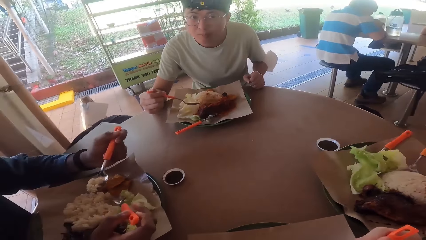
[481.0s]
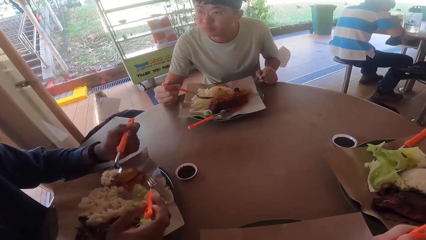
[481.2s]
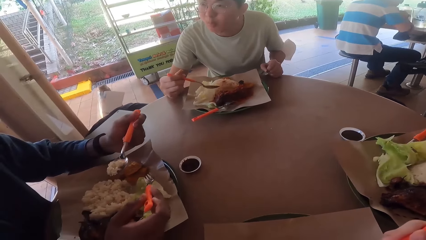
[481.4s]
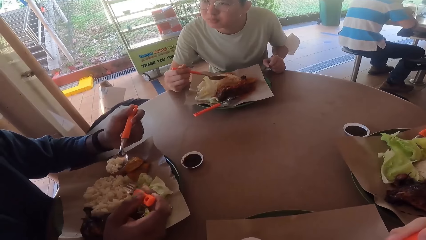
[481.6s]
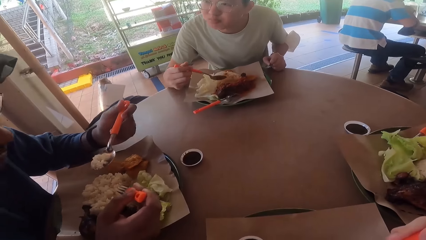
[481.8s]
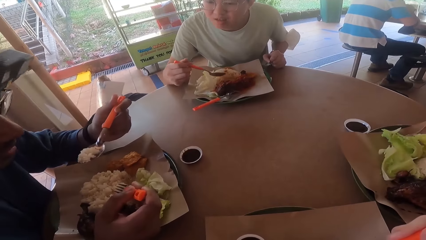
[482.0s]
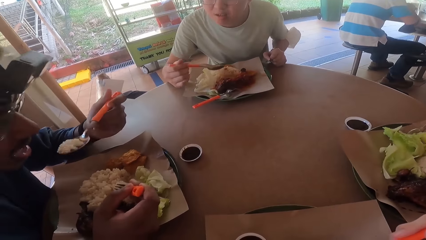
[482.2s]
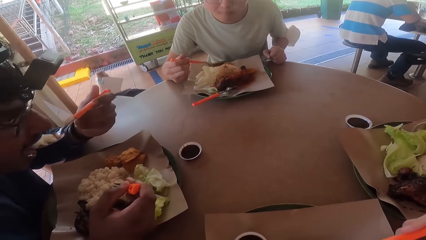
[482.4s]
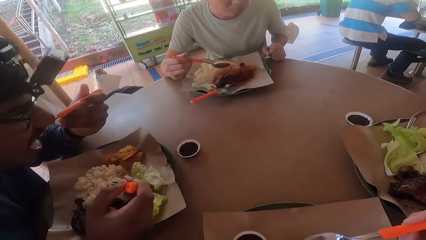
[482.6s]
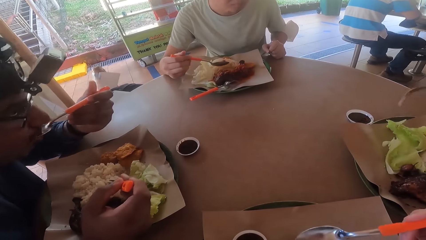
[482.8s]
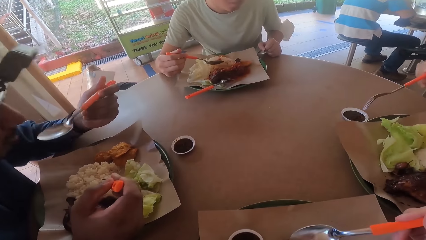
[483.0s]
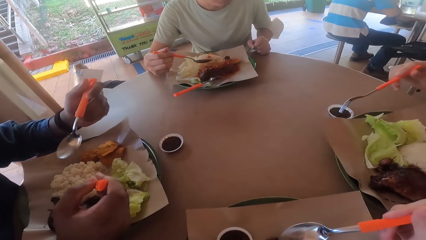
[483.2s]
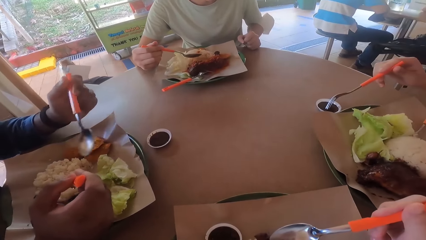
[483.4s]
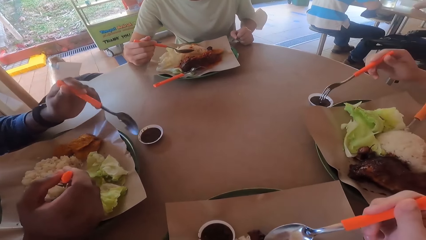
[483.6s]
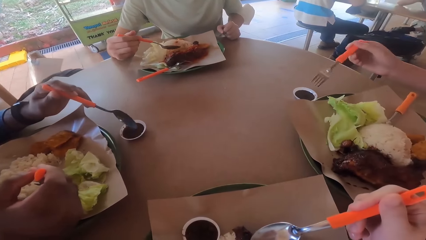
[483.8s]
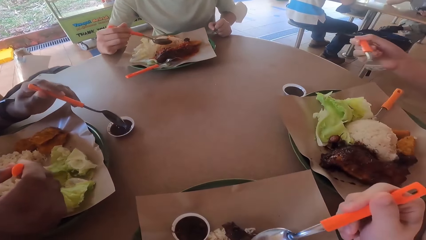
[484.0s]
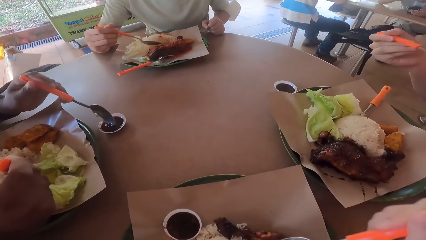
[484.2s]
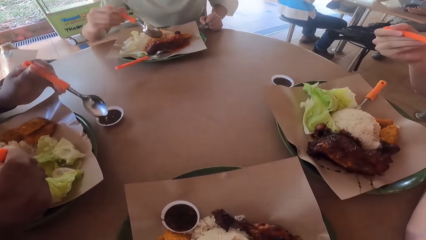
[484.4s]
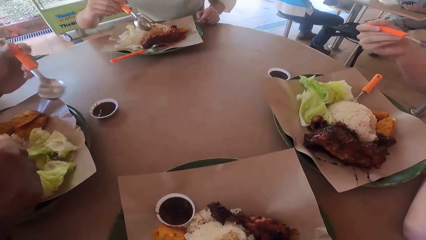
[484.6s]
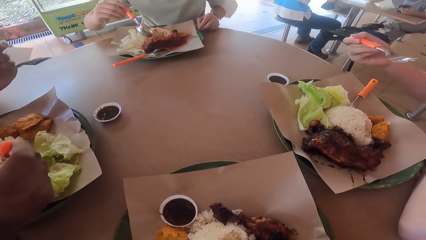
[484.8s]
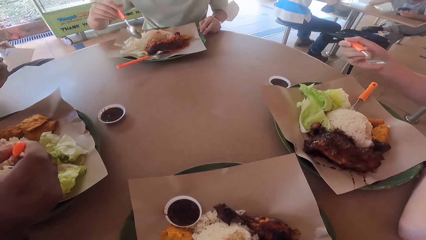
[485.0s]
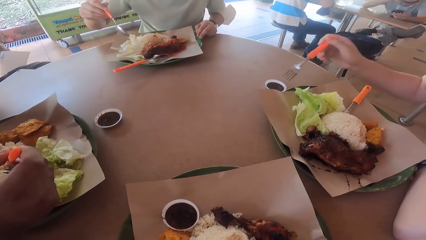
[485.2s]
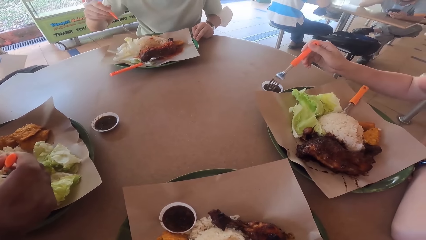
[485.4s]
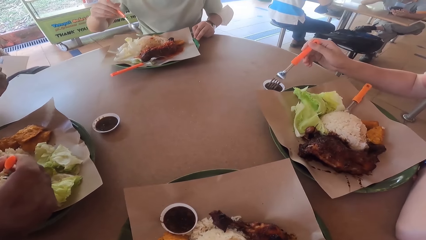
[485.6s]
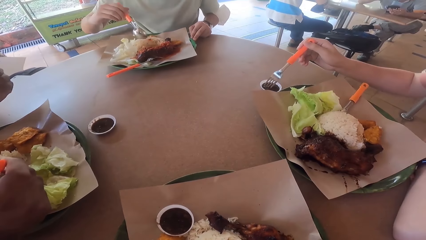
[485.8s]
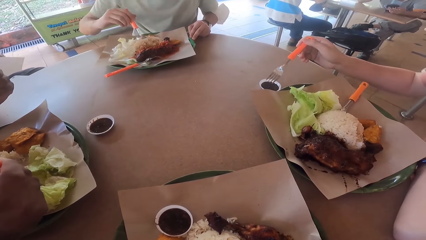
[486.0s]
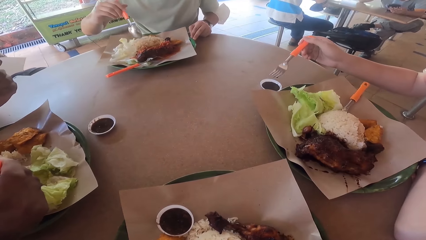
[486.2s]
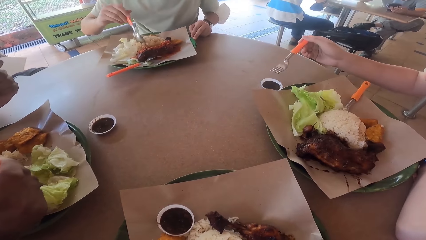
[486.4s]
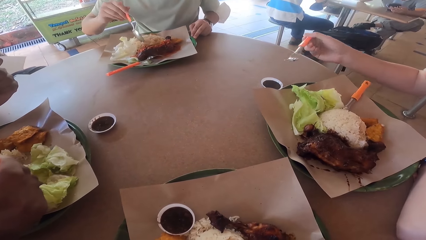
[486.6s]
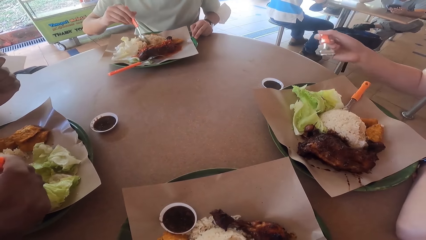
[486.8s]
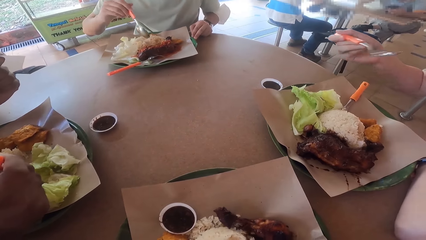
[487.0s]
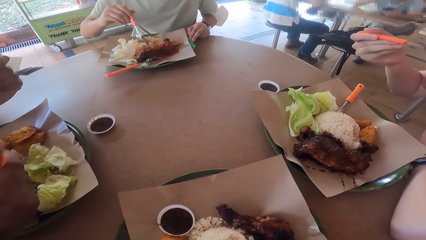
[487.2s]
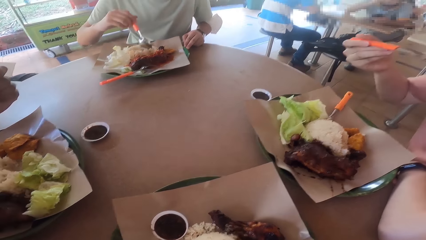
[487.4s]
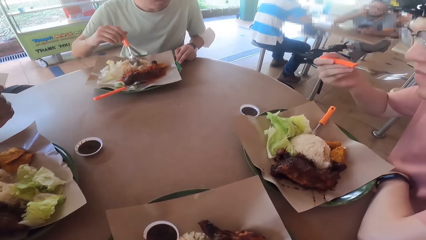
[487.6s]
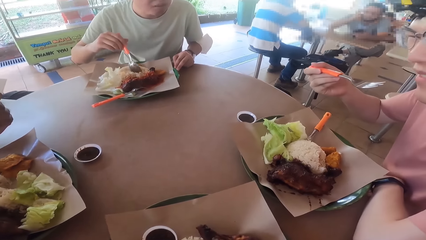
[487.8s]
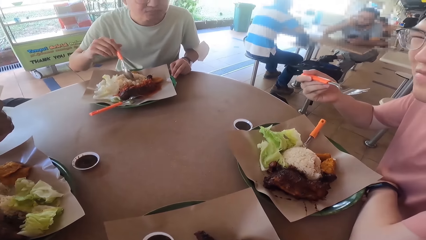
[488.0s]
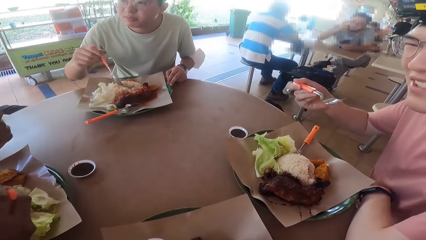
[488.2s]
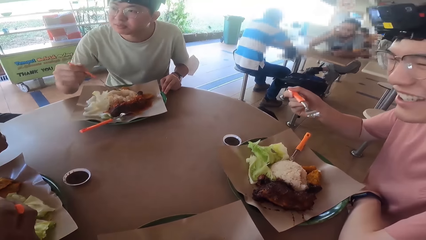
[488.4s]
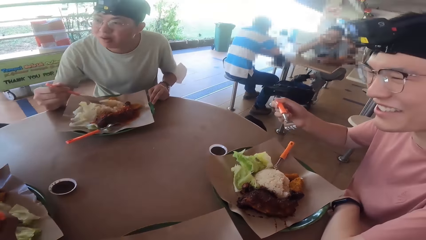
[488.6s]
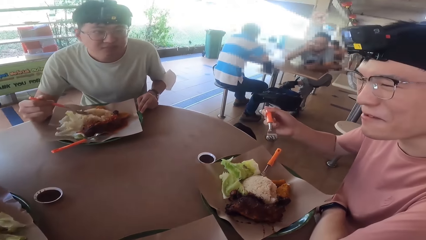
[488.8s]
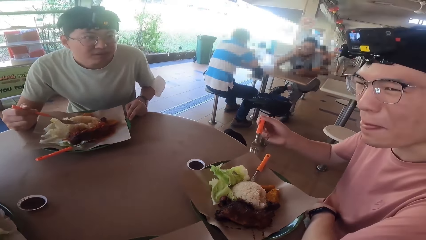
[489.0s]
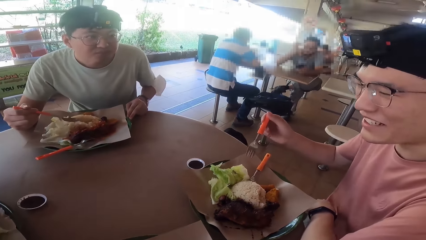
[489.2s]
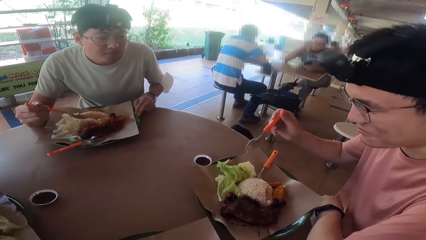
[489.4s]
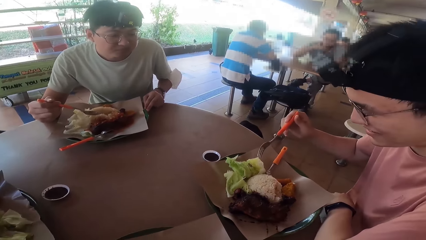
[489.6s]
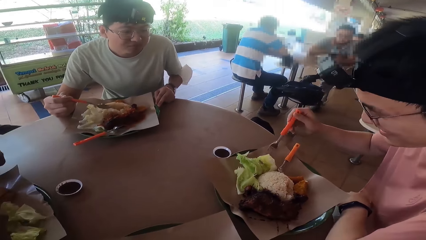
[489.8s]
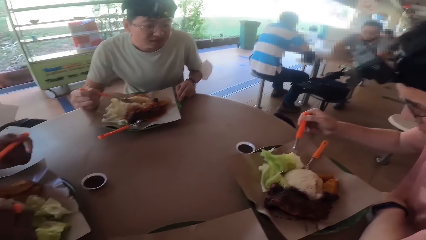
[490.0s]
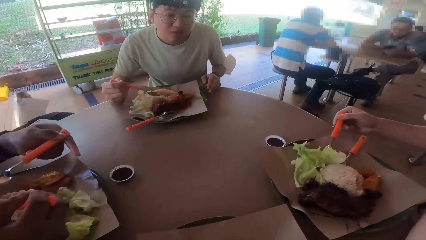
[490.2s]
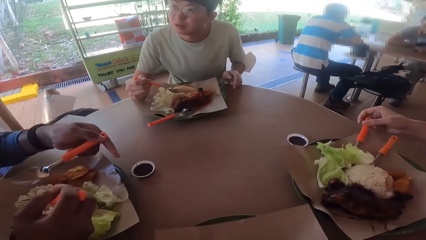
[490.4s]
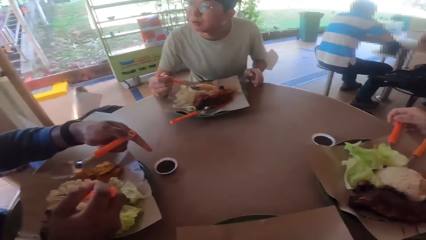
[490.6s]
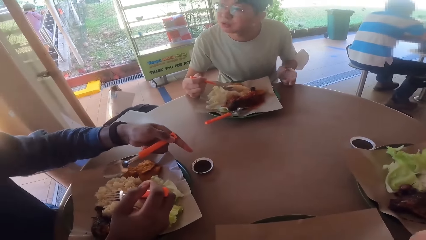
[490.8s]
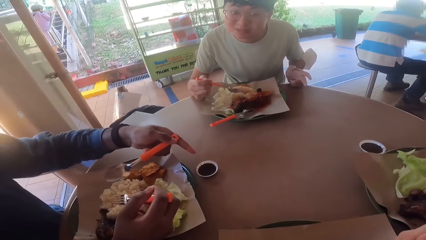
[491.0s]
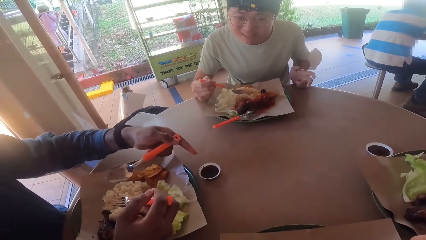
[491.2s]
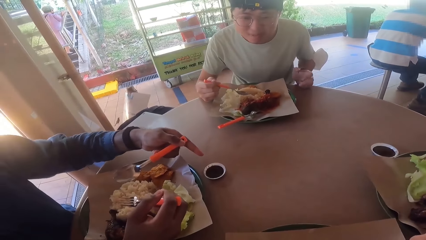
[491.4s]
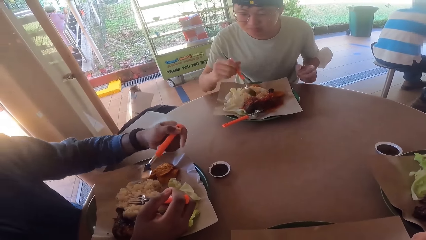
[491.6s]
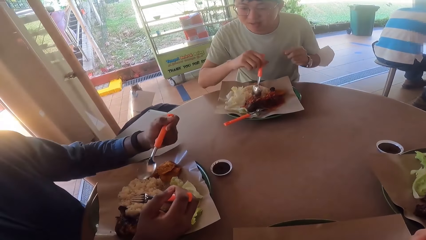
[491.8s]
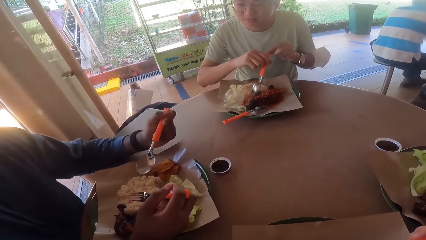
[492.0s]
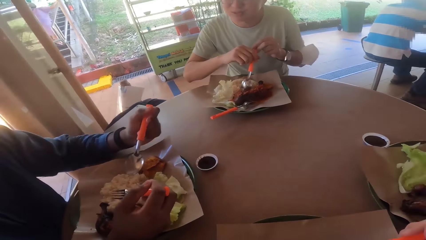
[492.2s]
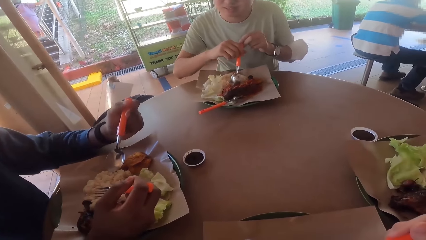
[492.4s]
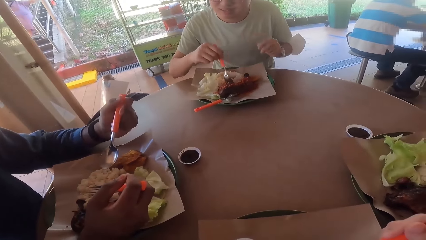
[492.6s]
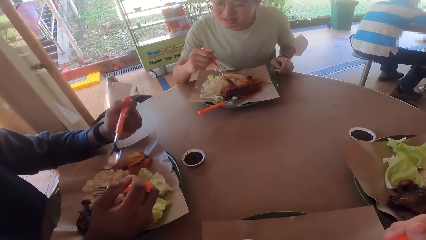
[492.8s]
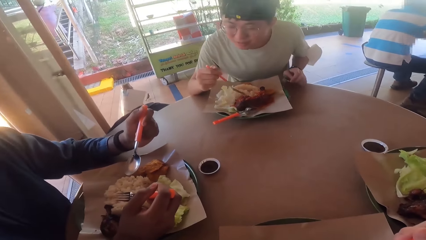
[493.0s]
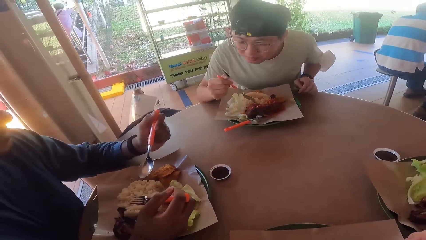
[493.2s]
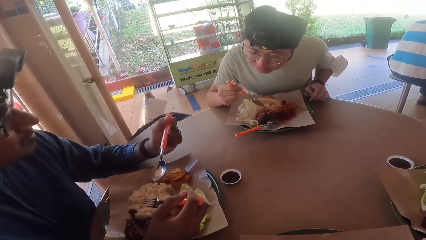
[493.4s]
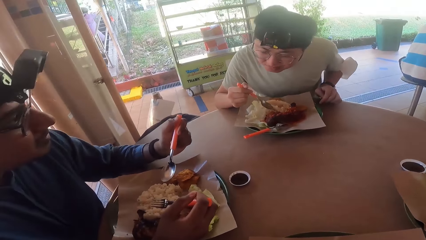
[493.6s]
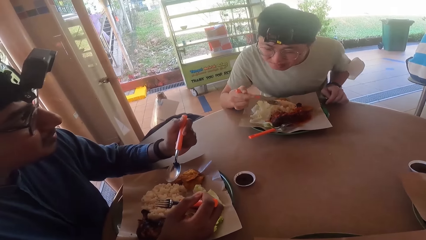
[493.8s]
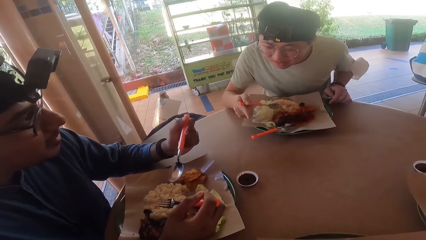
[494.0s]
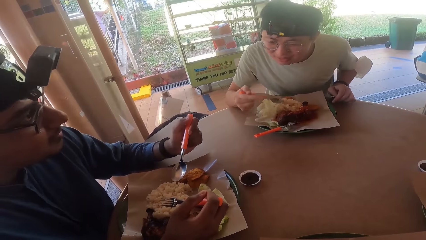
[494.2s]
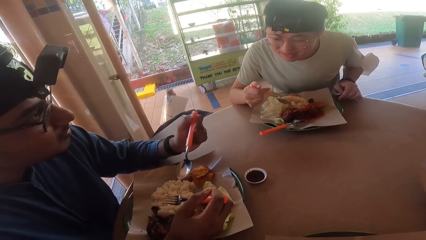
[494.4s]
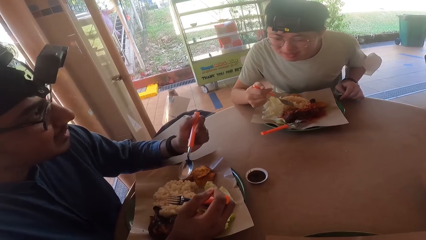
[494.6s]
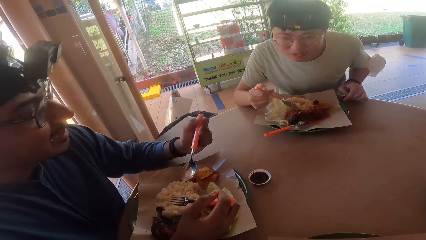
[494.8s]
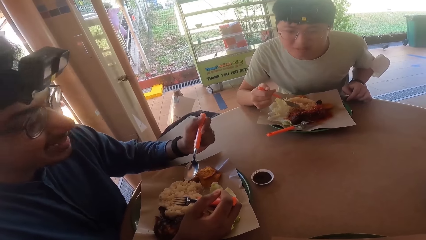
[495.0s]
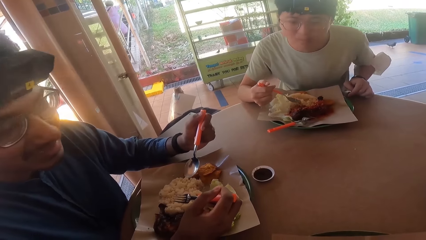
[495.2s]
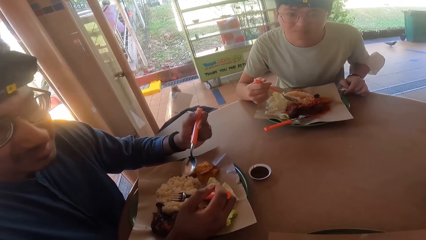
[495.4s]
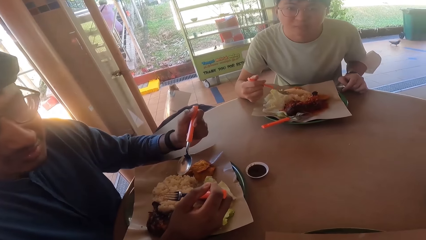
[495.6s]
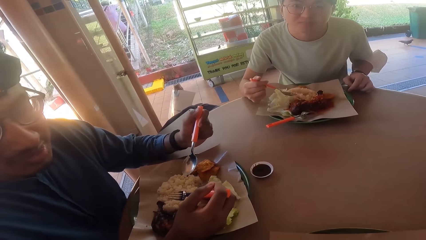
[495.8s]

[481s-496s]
A man eats food from his plate. Another man tastes sauce with a fork. The camera wearer converses with a third man.
